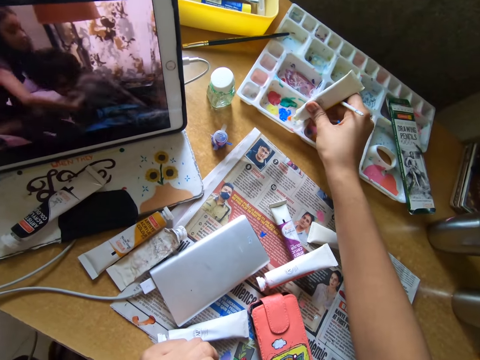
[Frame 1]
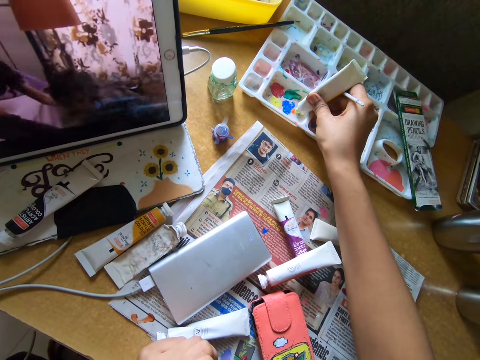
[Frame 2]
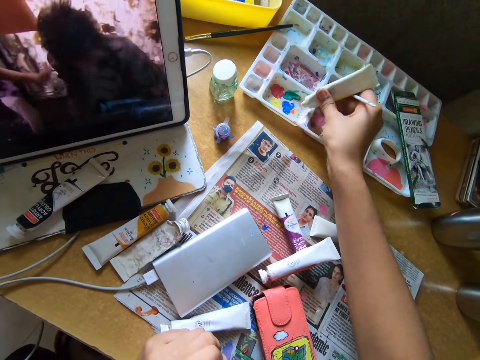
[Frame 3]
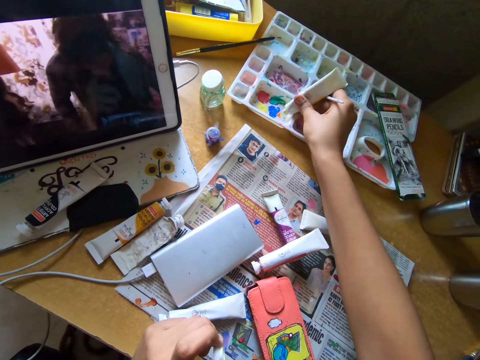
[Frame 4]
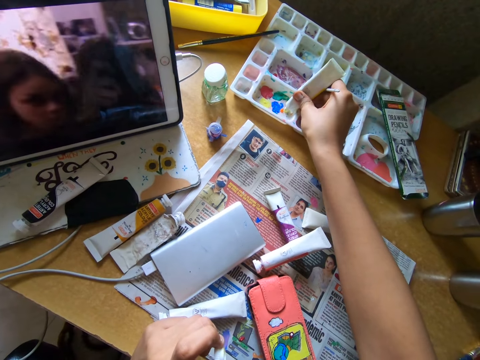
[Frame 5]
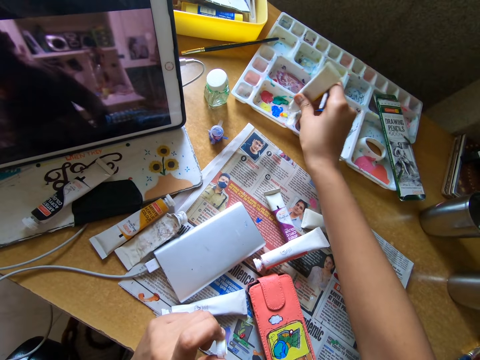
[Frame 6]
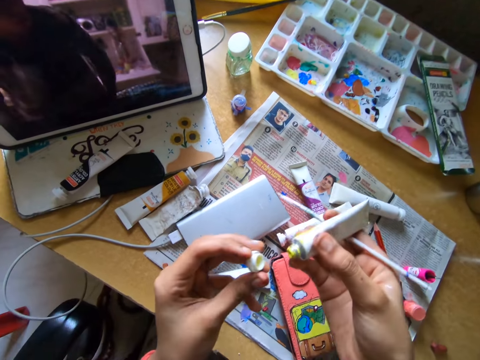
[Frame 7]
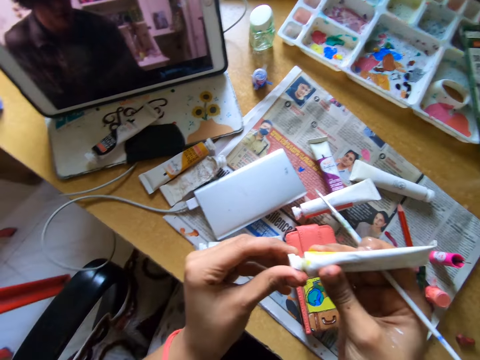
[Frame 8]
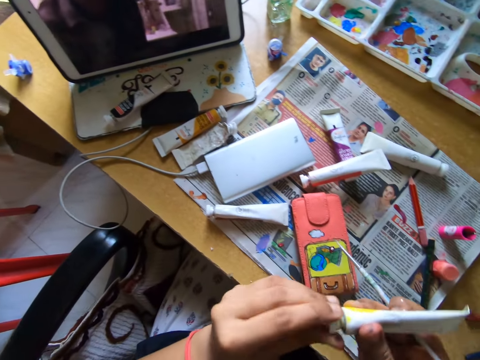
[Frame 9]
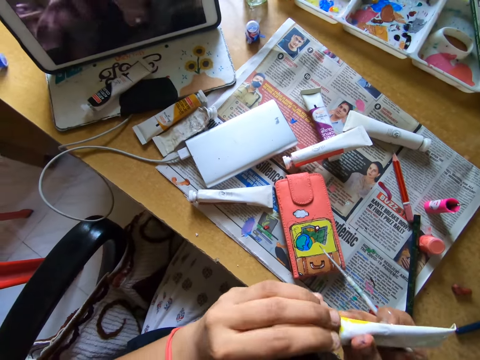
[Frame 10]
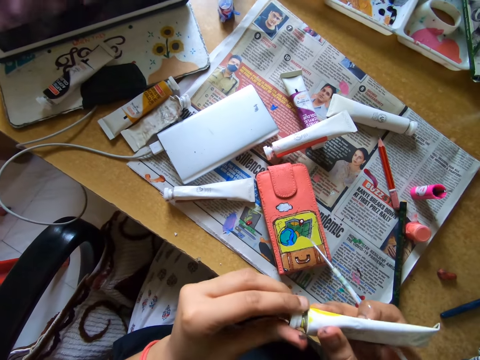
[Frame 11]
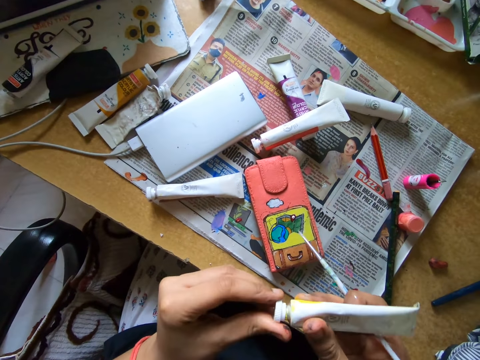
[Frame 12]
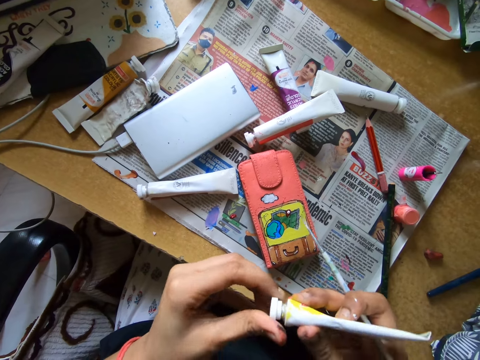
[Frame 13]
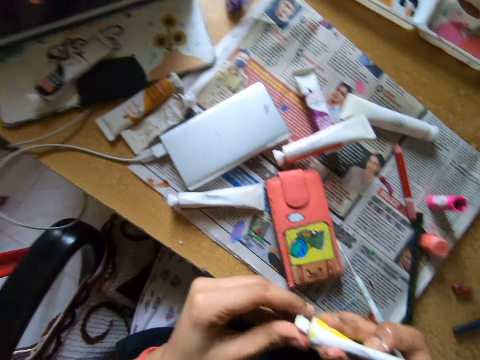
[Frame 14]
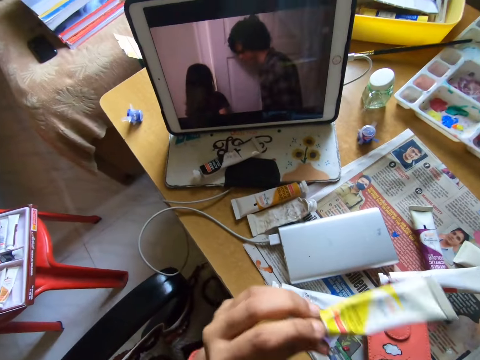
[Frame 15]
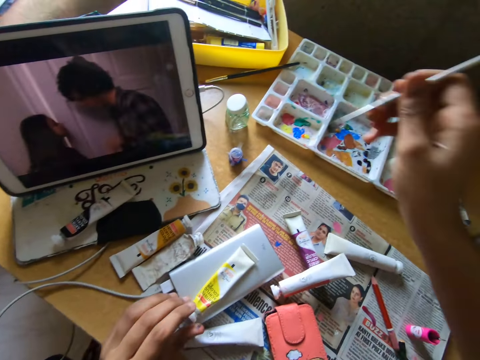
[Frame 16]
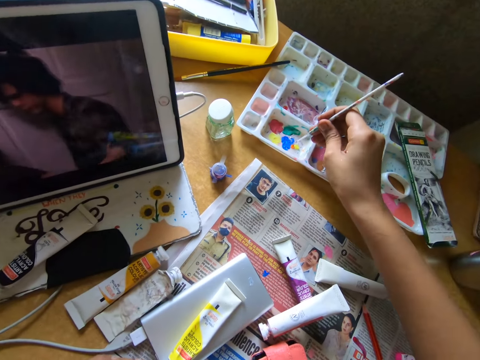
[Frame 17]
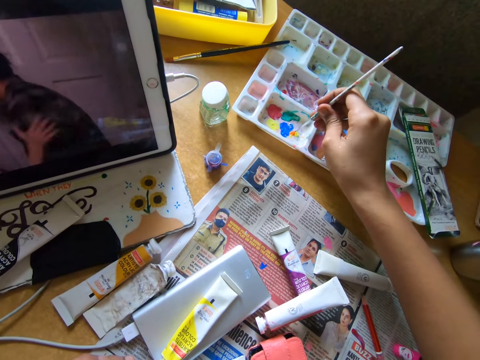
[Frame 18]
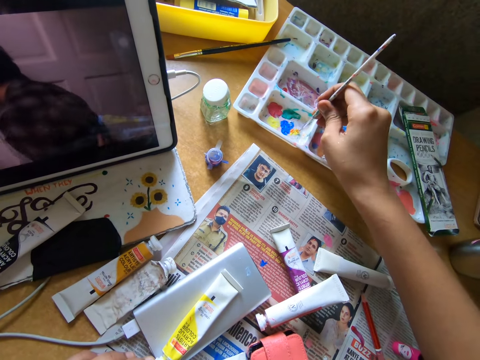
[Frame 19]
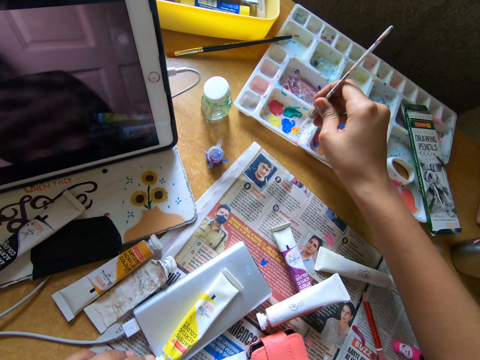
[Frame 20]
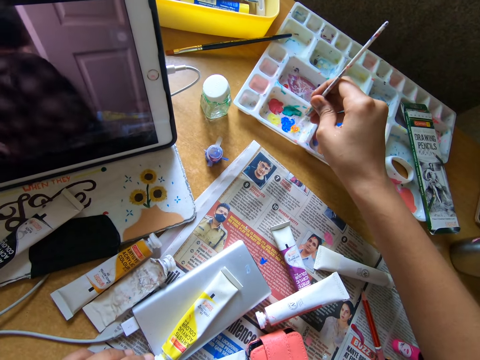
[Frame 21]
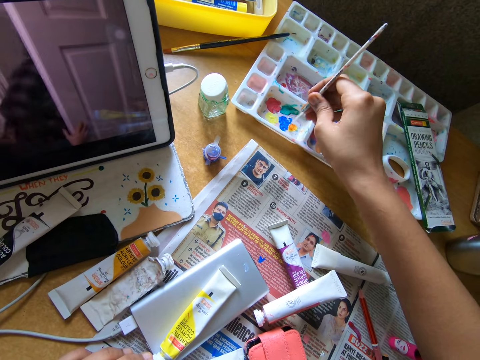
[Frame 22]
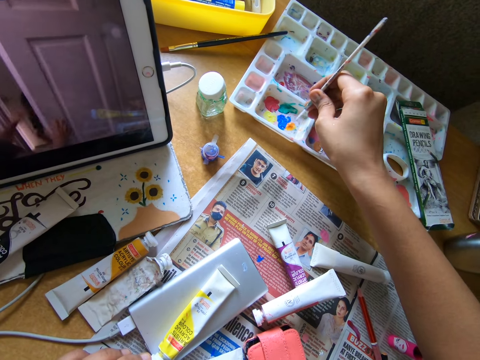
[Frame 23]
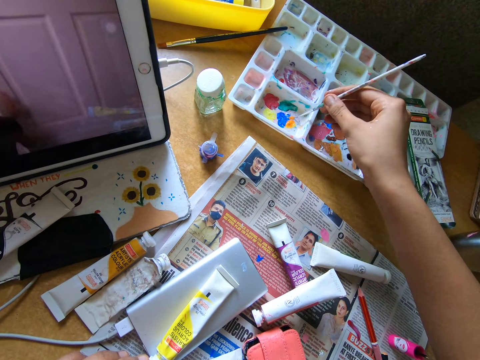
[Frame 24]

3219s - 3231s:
The camera wearer squeezes paint from a paint can into a paint tray. They close the paint can. They look at a tablet. They put the paint can on top of a phone. They rub a pencil brush on the paint tray.

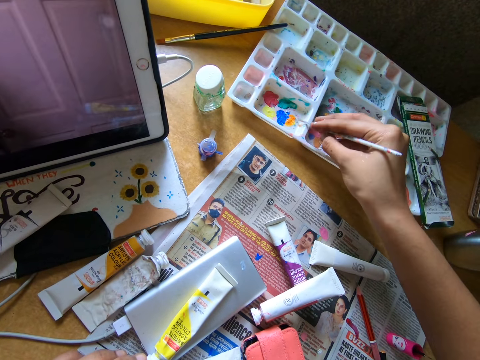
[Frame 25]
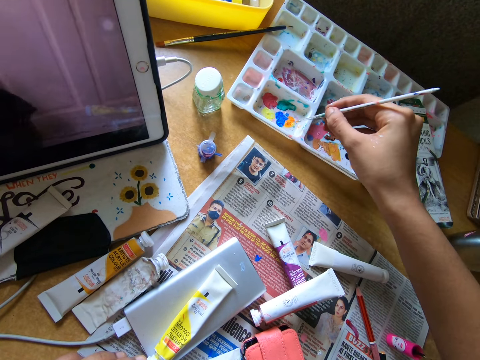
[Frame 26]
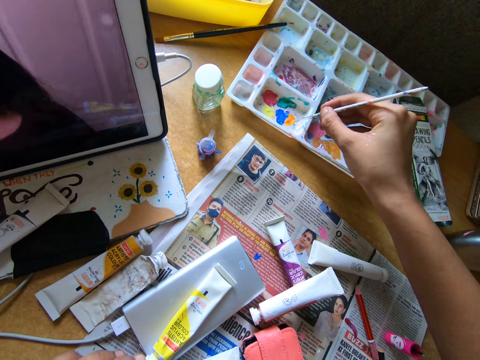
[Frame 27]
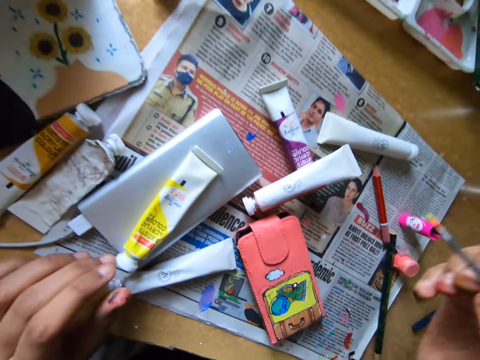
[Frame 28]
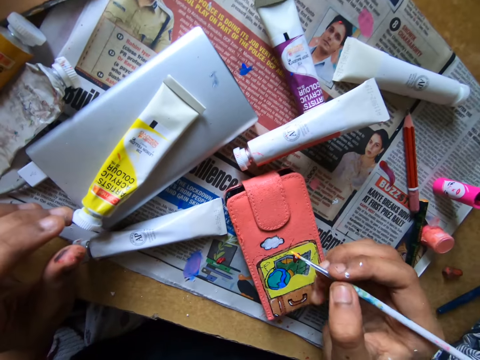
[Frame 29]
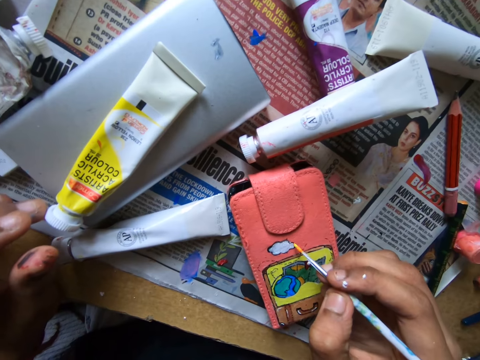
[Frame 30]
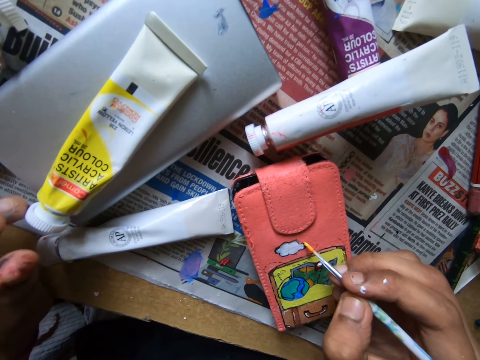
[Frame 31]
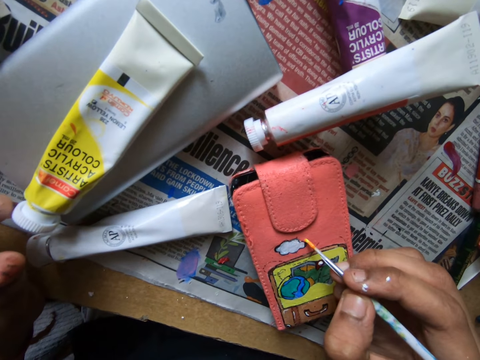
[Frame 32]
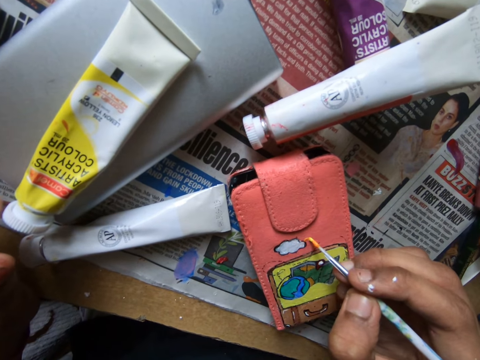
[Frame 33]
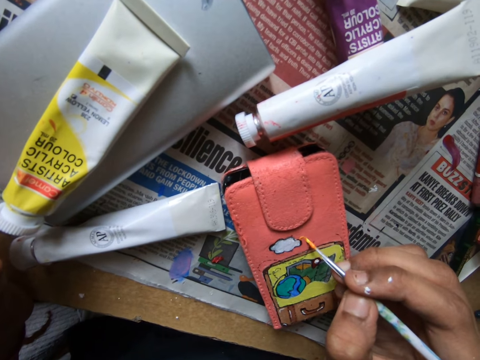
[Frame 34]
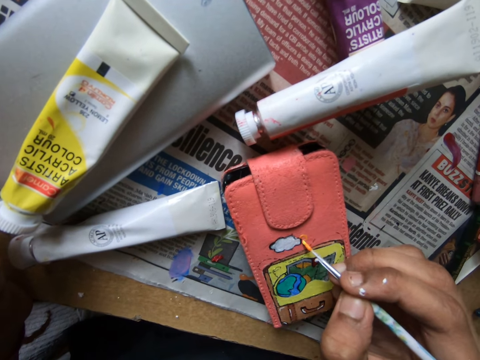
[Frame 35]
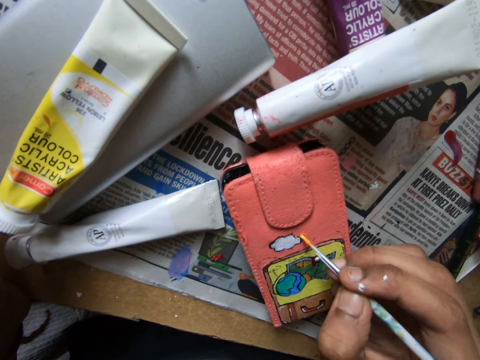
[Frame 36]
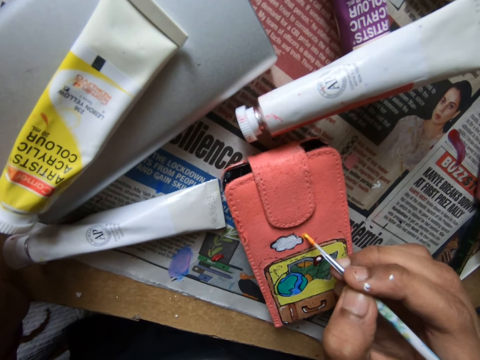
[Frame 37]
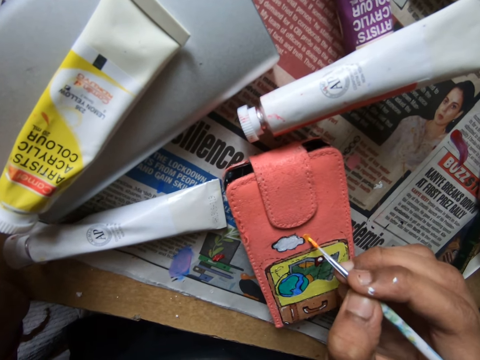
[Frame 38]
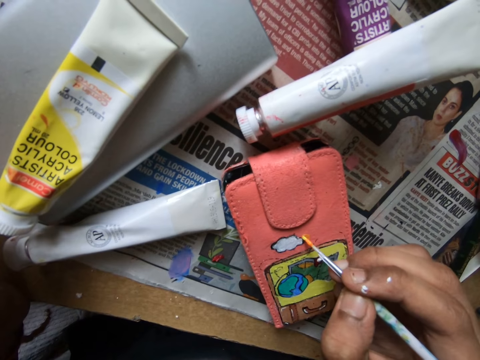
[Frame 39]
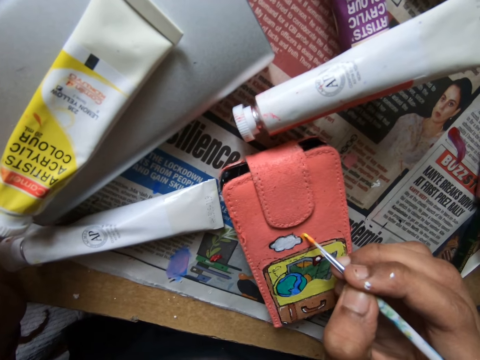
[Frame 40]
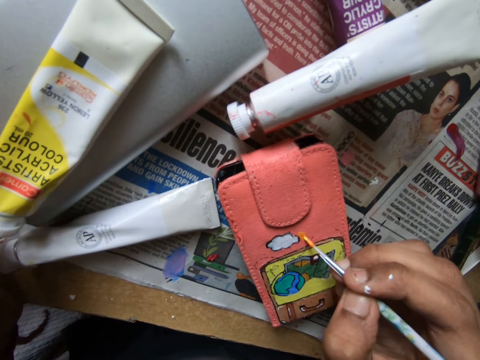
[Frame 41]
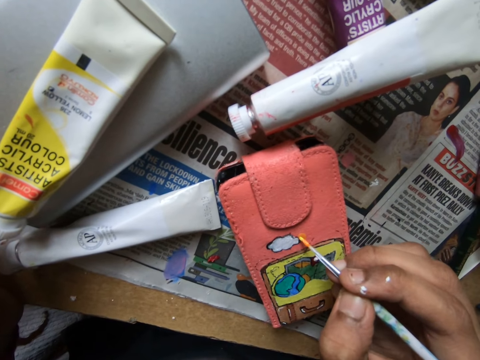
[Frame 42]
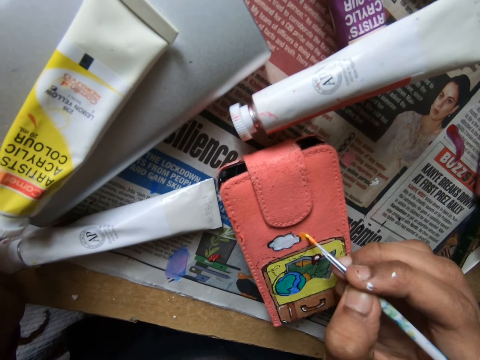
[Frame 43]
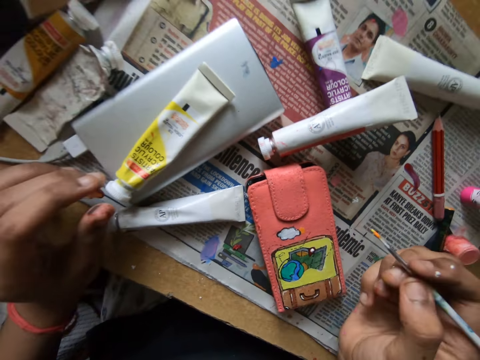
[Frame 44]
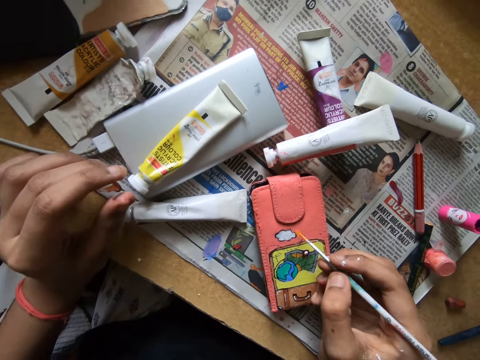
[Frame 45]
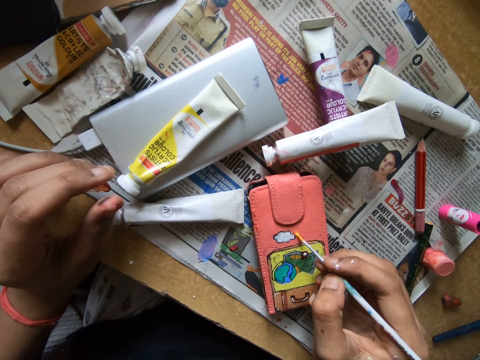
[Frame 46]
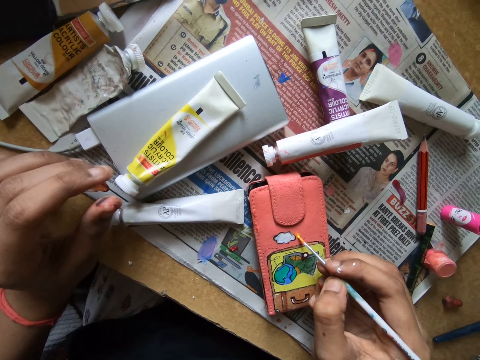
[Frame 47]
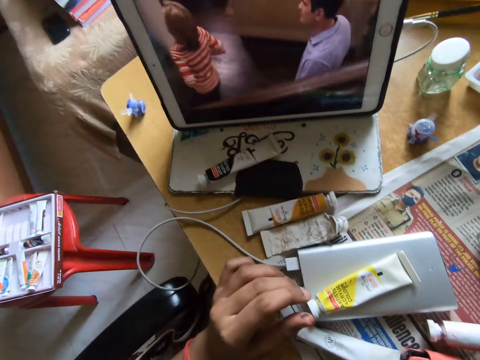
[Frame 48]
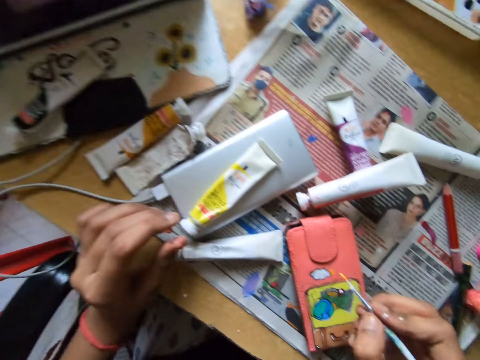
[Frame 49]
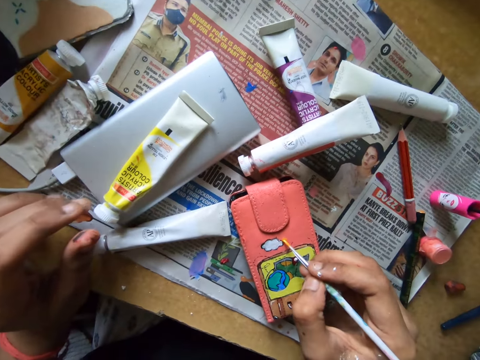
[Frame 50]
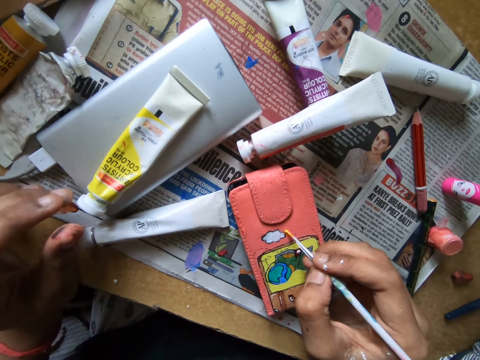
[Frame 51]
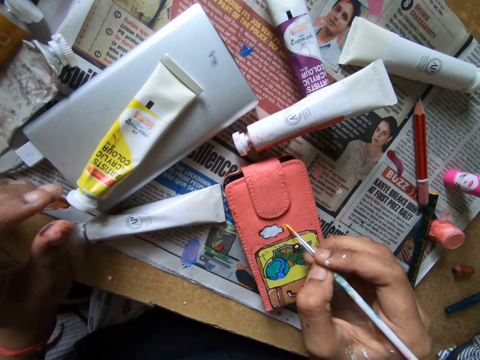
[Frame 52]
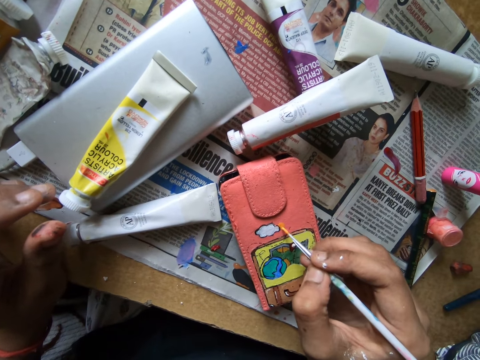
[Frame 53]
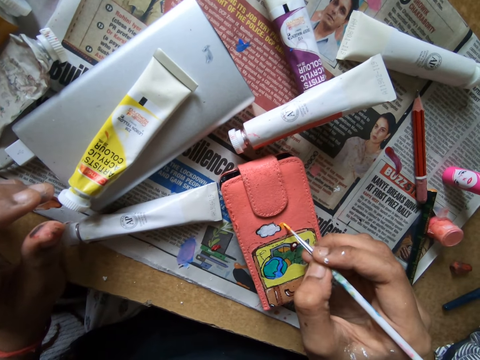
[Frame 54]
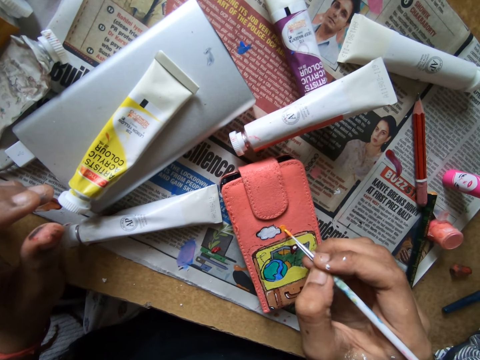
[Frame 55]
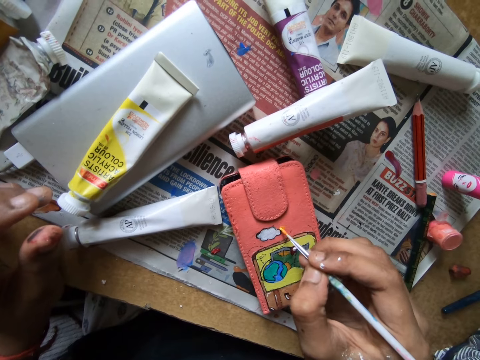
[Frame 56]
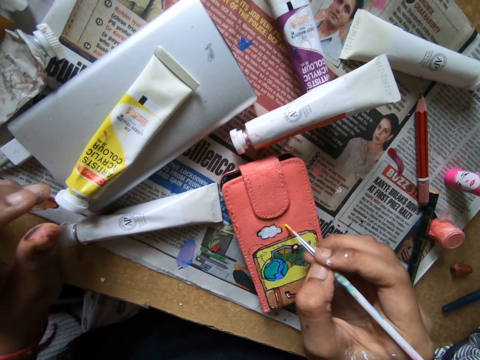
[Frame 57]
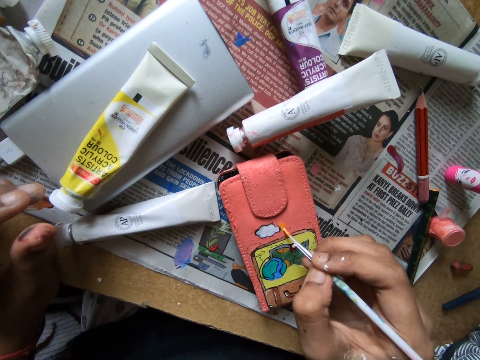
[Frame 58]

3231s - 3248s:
The camera wearer paints a wallet with a pencil brush. They look at a tablet. They paint the wallet with the pencil brush.
